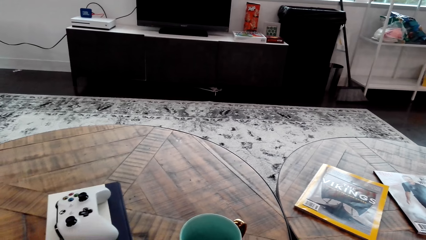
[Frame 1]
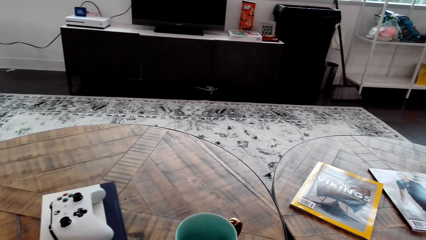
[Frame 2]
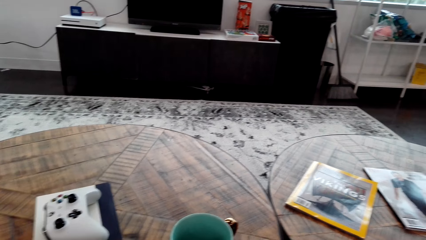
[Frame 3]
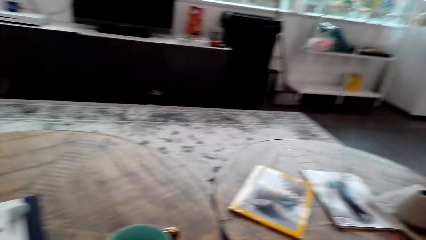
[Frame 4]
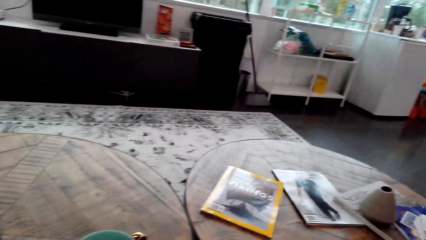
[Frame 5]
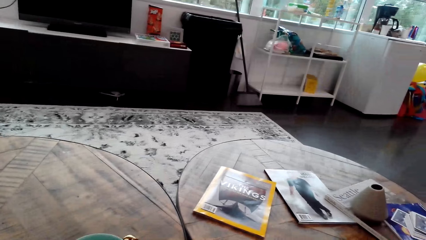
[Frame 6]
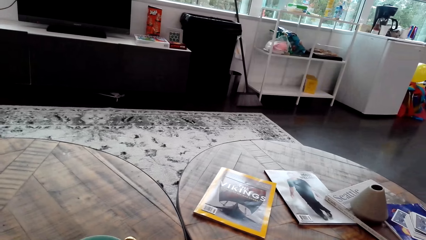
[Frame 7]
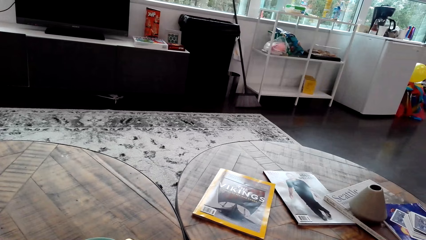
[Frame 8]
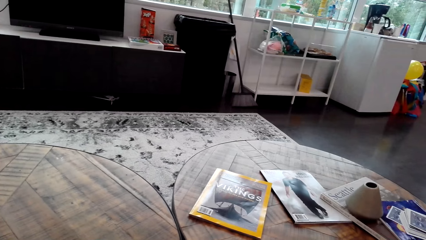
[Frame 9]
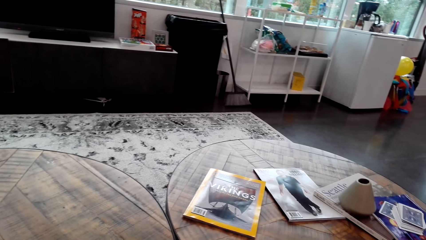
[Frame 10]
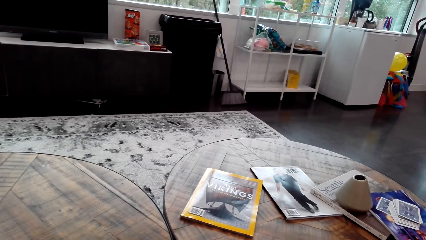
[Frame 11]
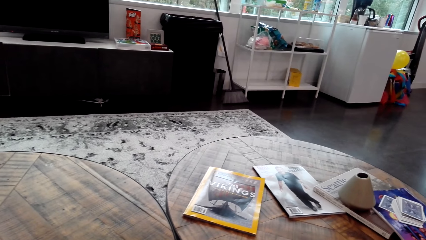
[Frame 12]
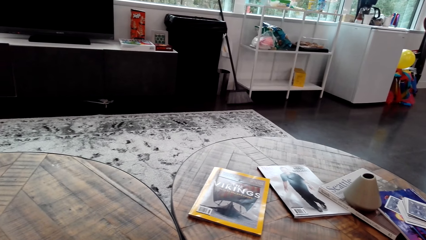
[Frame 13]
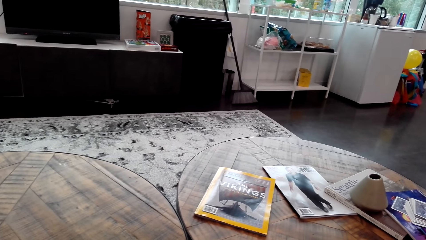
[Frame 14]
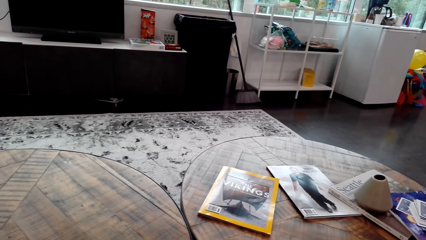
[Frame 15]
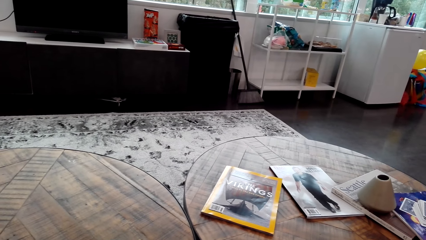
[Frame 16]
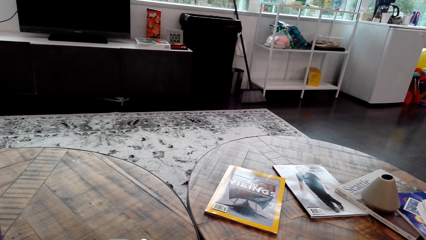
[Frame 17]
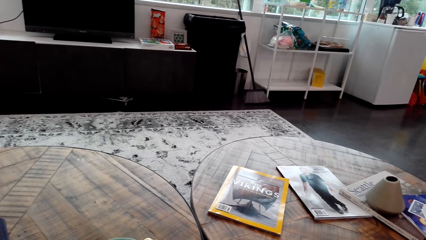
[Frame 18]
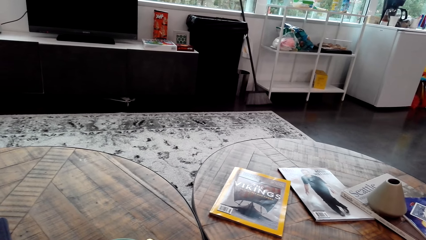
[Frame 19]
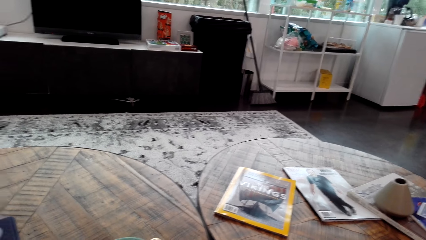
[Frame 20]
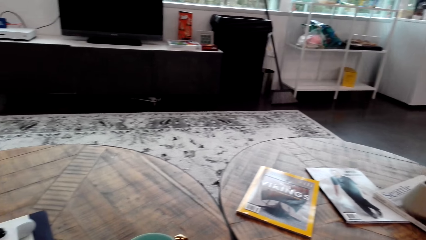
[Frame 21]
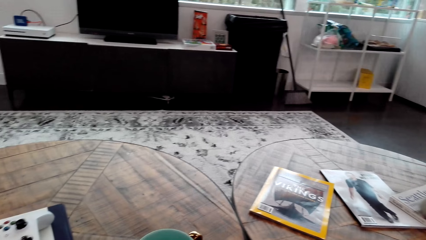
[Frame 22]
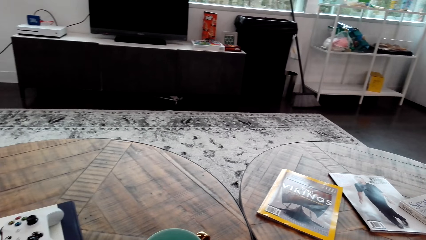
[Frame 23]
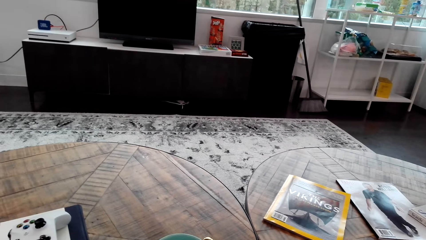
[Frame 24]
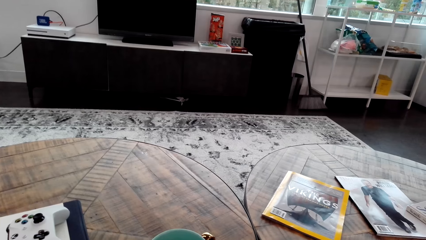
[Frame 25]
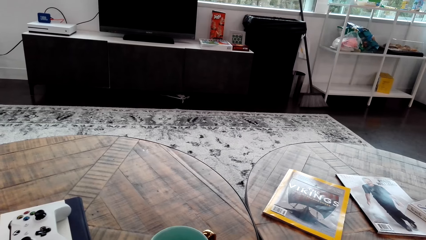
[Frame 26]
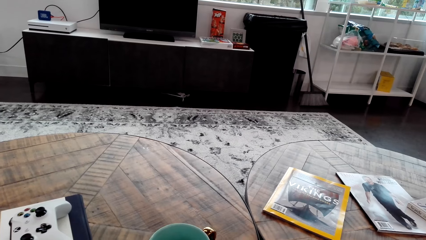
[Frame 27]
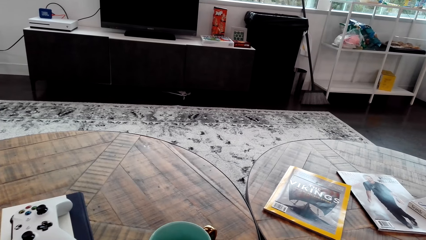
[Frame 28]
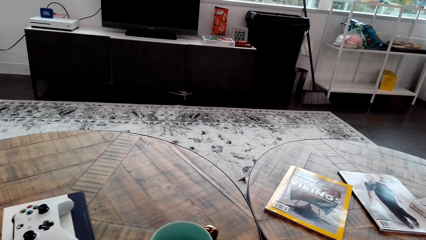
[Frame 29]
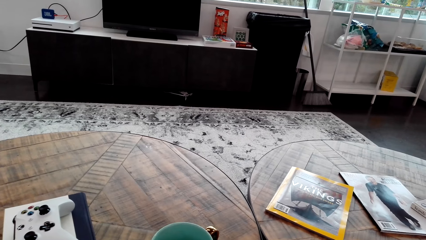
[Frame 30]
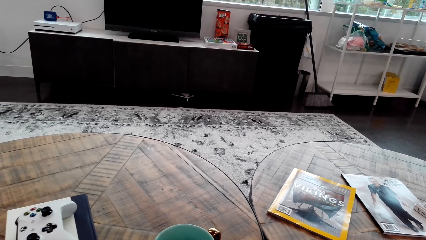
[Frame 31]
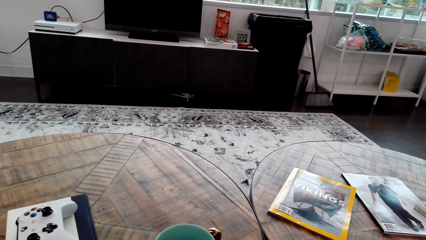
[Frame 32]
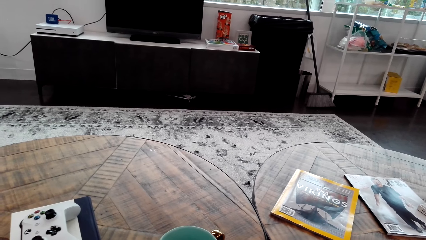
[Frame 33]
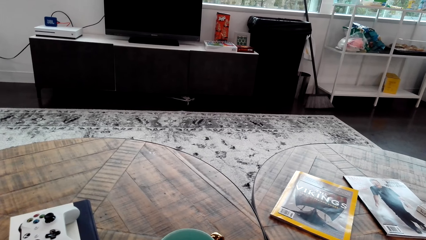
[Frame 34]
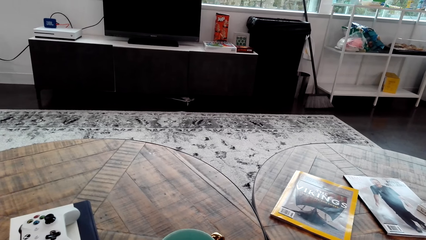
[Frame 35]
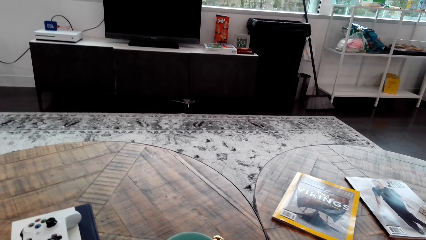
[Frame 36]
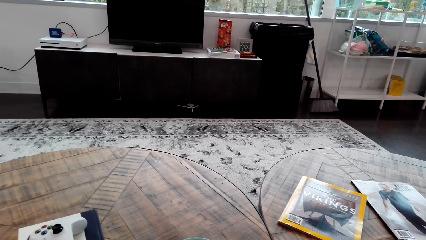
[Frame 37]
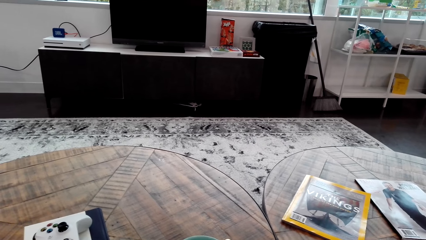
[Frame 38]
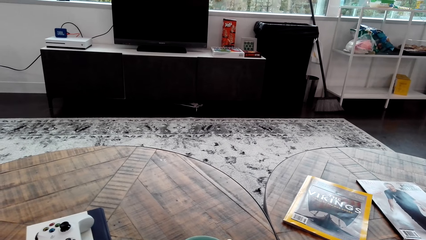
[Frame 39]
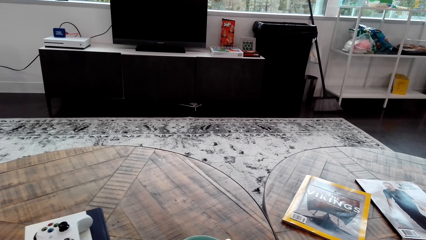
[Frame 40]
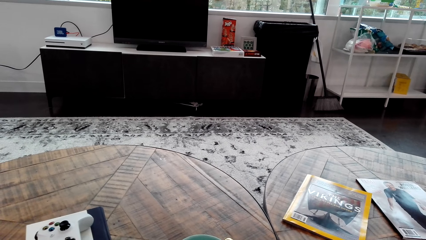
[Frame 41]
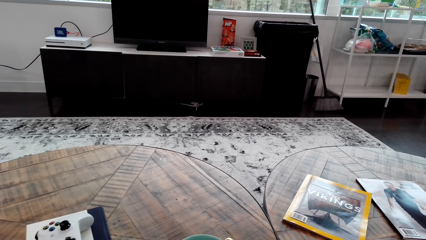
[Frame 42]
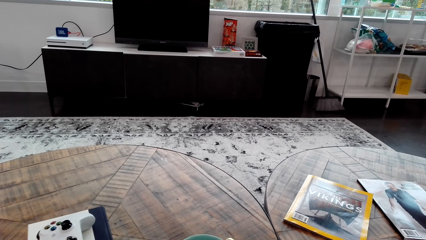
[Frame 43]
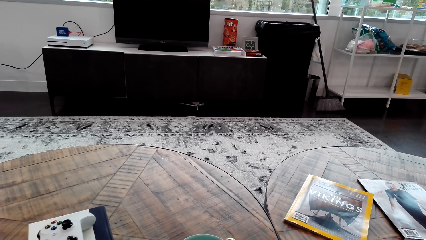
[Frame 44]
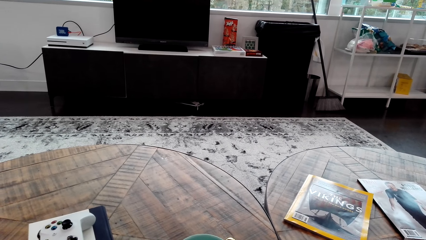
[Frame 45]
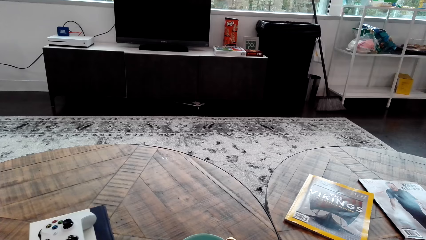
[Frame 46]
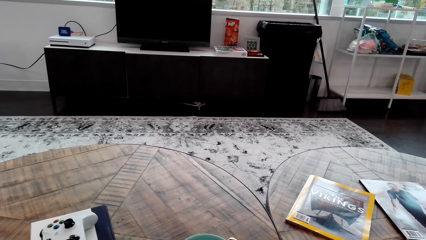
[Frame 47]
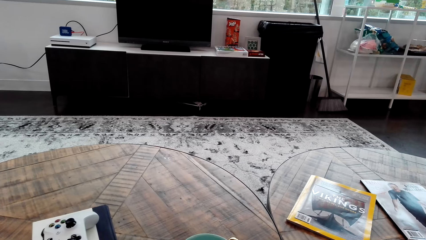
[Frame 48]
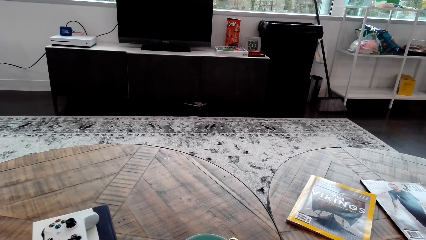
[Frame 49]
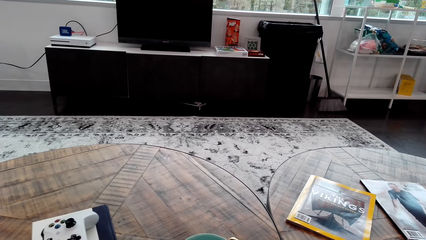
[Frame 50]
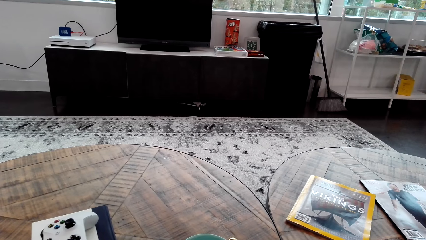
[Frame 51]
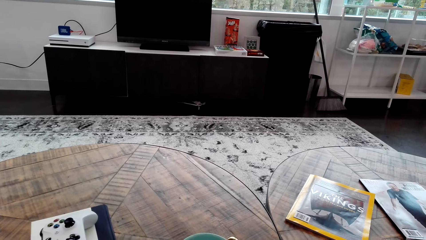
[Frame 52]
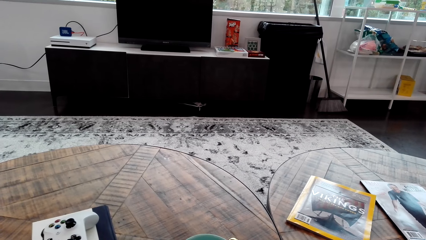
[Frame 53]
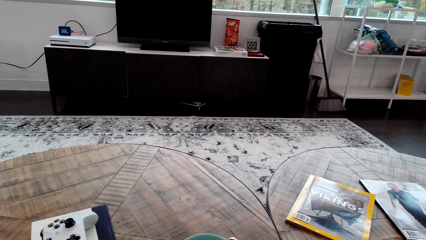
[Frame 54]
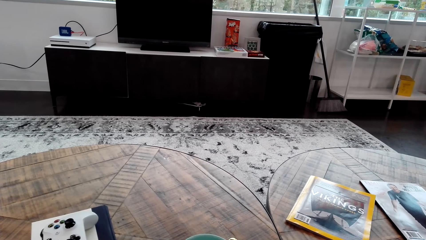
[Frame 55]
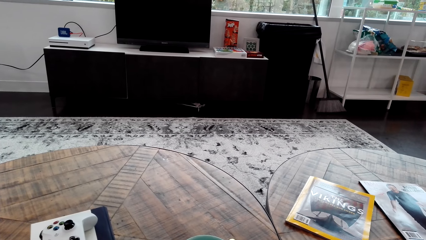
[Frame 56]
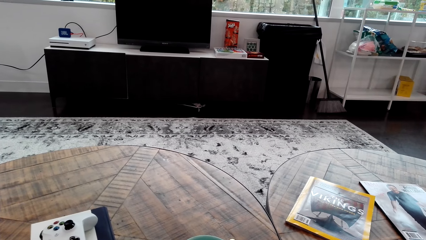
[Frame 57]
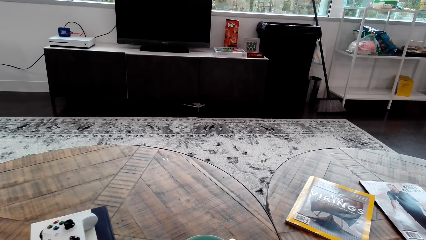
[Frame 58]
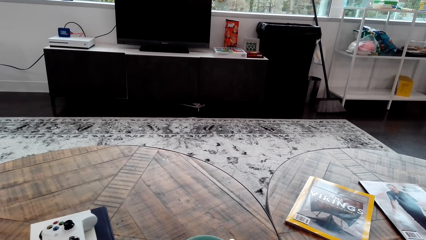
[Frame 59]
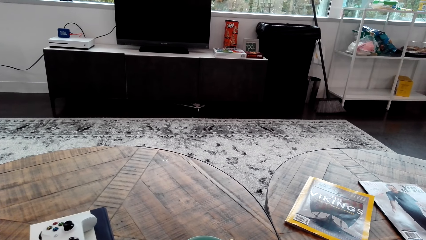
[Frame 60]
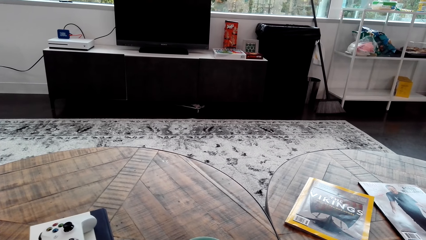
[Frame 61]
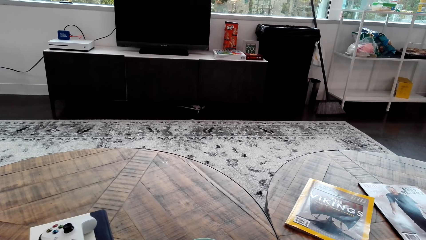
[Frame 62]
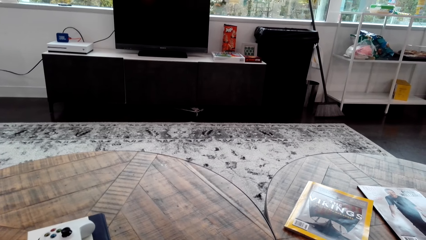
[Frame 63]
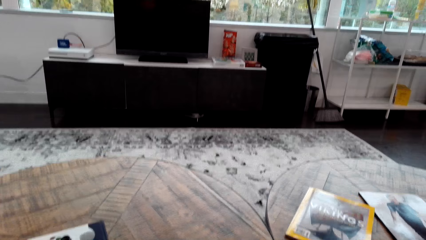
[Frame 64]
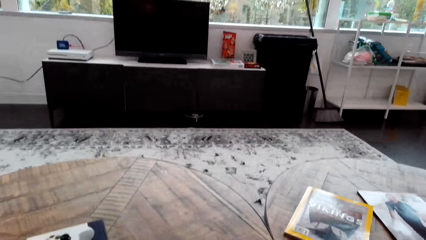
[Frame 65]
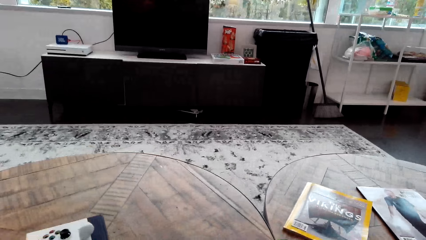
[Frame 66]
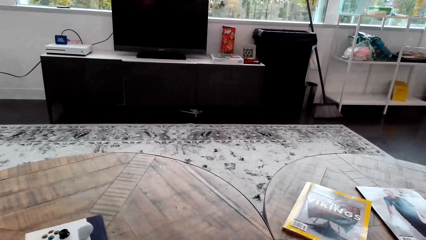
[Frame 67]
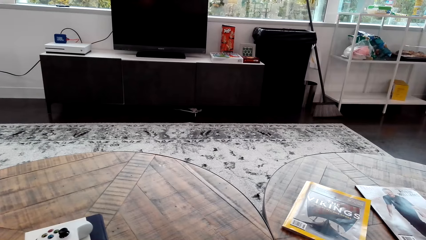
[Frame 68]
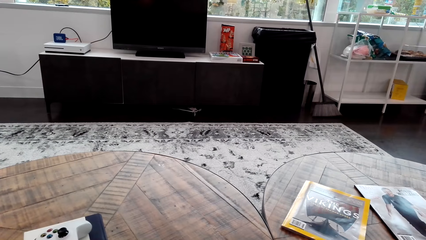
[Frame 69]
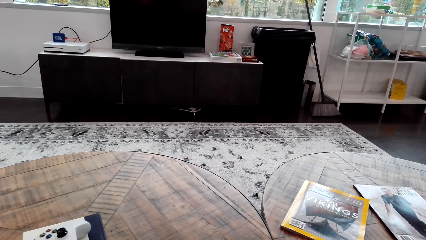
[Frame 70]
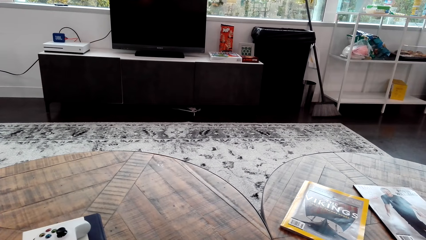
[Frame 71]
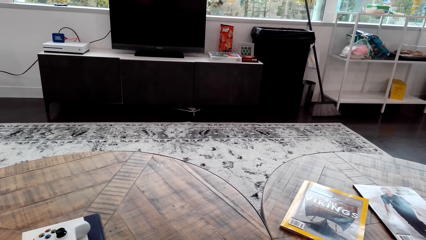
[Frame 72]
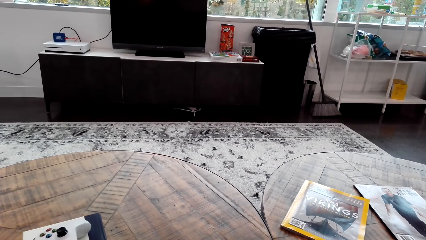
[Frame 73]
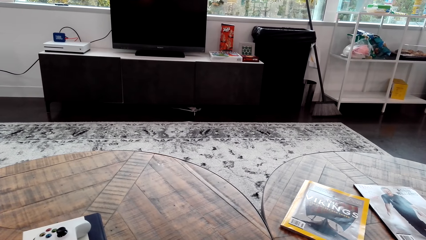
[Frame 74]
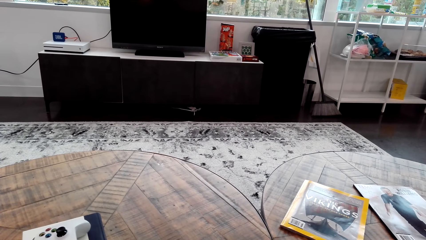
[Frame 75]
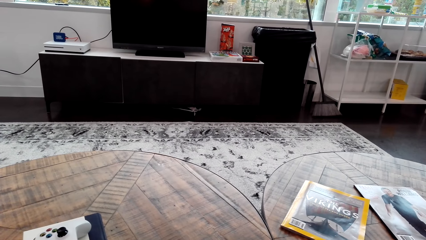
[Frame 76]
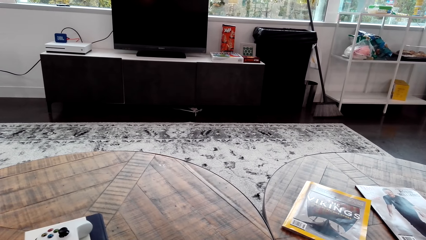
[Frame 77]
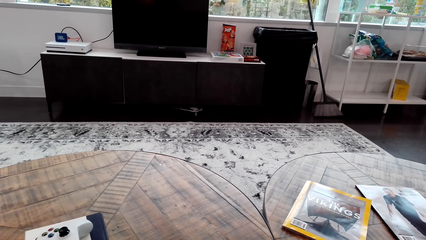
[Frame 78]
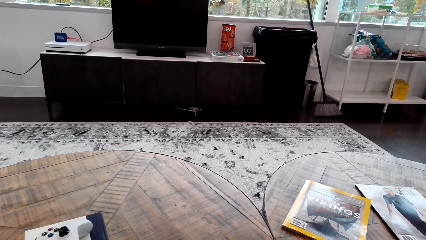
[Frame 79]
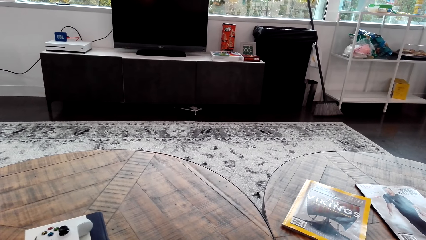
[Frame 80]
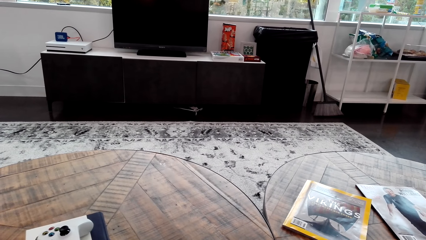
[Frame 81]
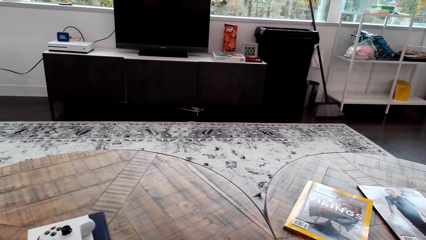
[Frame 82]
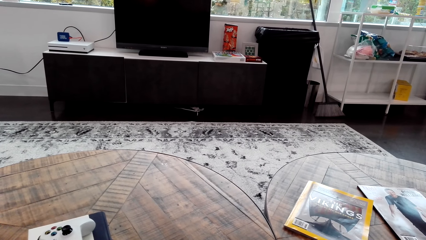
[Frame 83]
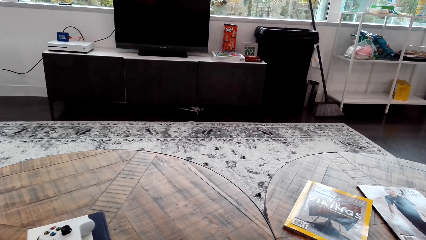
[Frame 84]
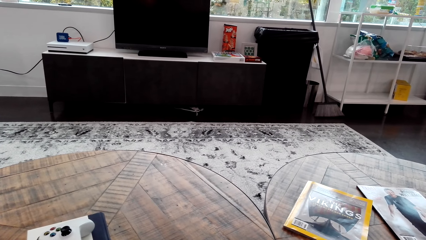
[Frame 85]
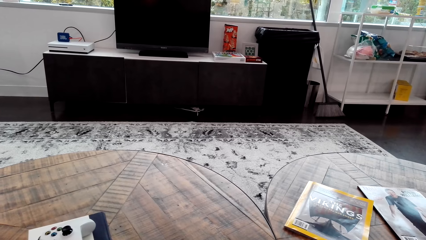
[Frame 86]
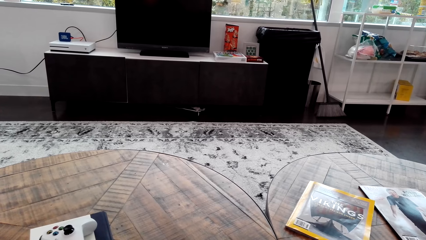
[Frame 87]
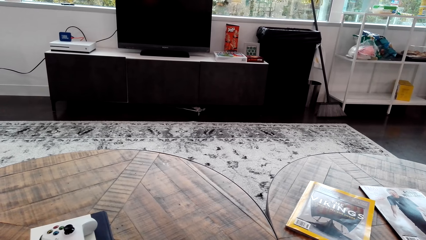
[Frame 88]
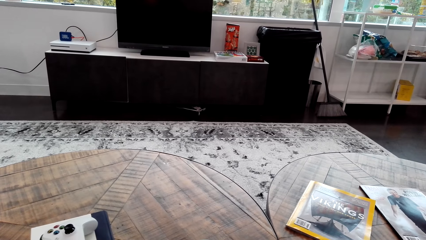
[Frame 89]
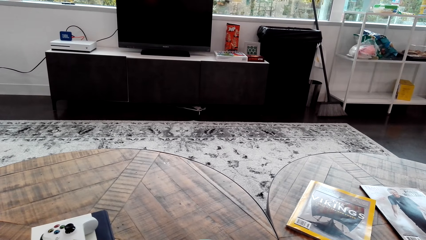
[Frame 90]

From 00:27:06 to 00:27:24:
The camera wearer looks around. They stare at something. They stare at something again.
